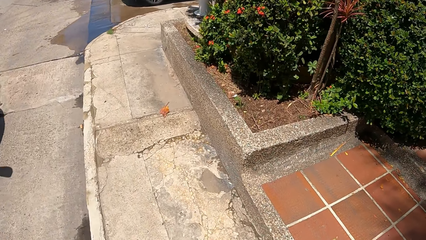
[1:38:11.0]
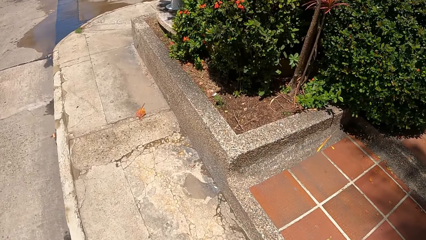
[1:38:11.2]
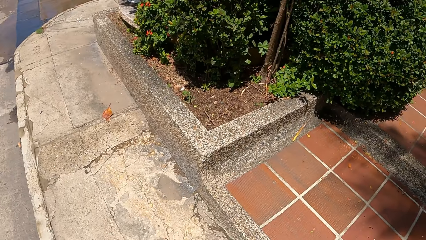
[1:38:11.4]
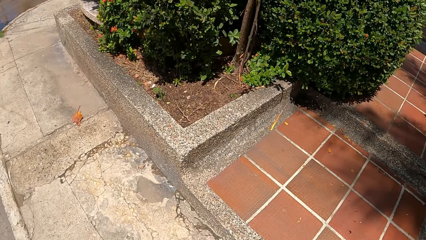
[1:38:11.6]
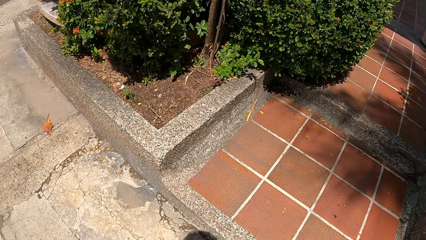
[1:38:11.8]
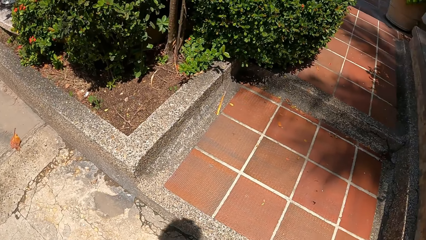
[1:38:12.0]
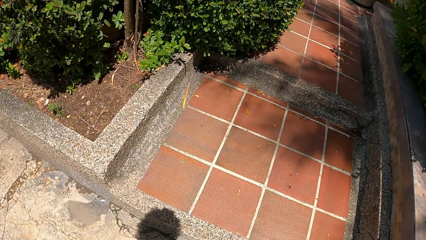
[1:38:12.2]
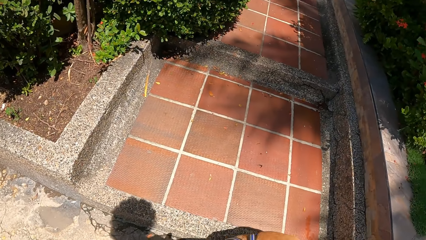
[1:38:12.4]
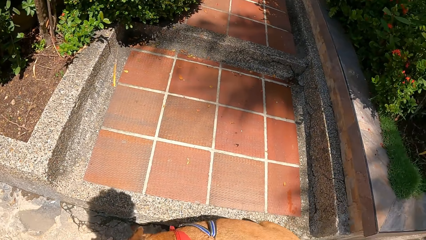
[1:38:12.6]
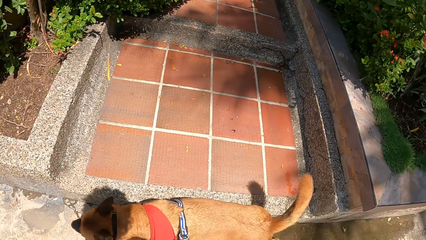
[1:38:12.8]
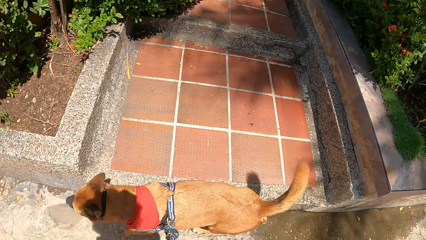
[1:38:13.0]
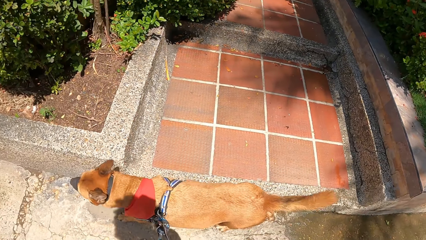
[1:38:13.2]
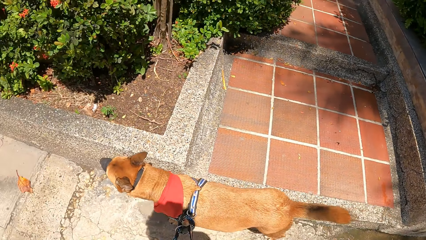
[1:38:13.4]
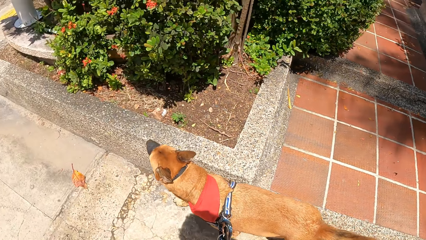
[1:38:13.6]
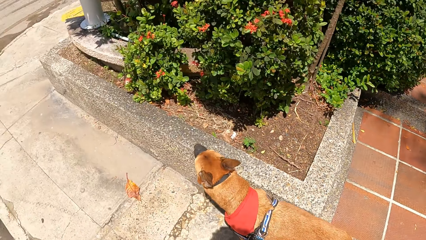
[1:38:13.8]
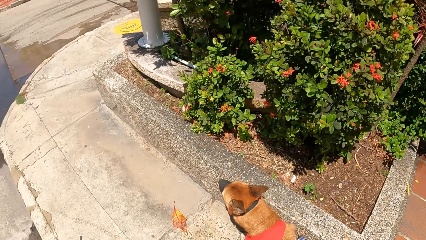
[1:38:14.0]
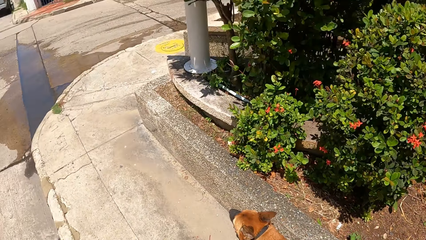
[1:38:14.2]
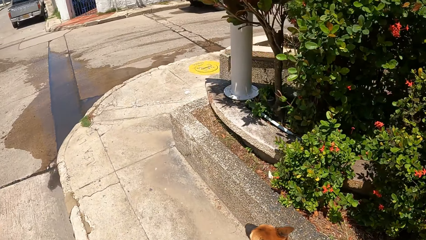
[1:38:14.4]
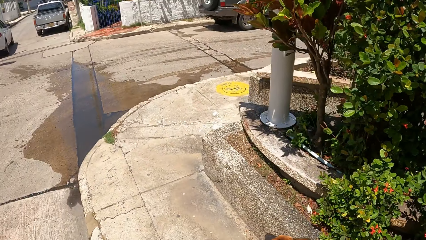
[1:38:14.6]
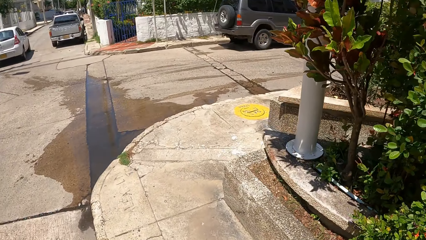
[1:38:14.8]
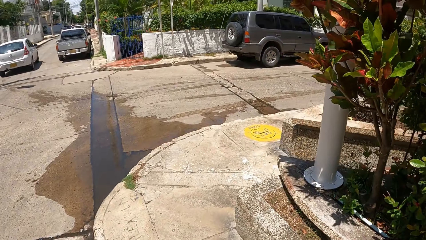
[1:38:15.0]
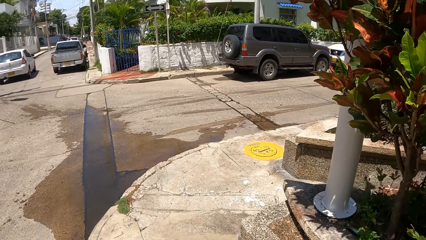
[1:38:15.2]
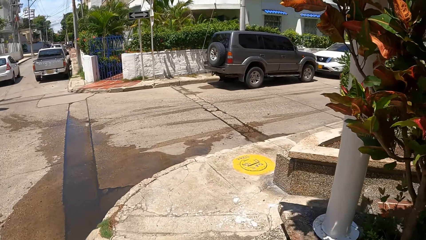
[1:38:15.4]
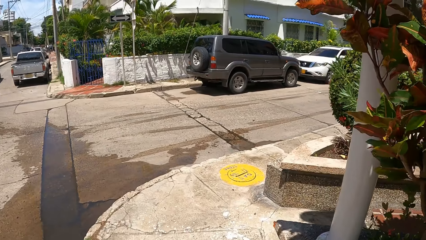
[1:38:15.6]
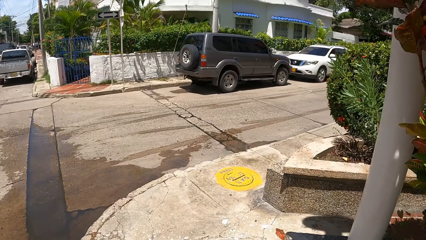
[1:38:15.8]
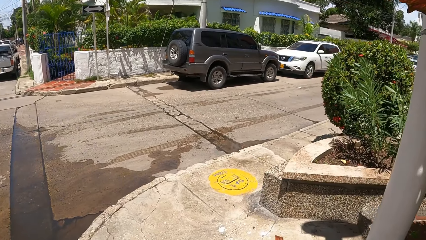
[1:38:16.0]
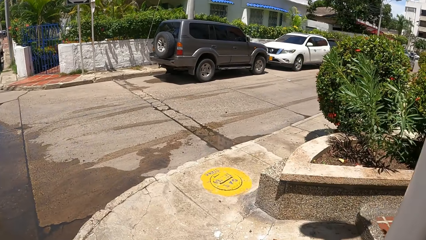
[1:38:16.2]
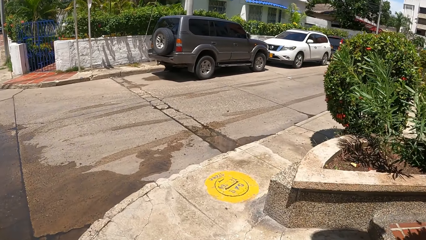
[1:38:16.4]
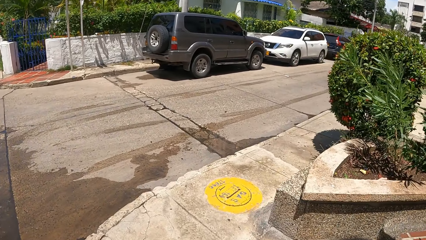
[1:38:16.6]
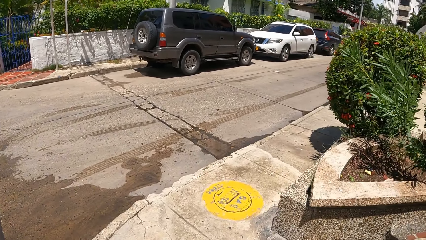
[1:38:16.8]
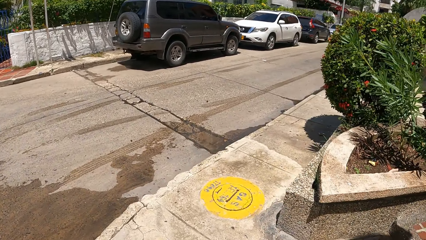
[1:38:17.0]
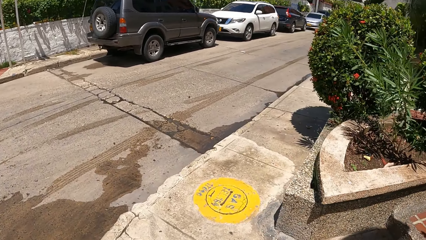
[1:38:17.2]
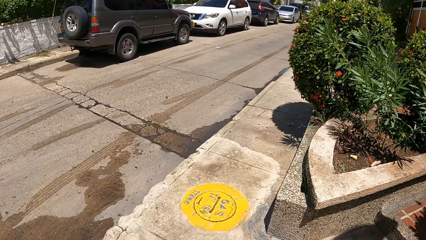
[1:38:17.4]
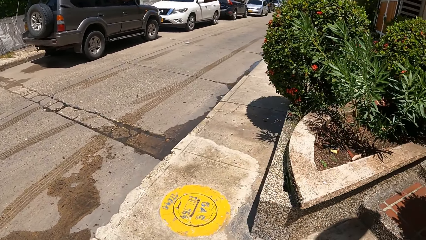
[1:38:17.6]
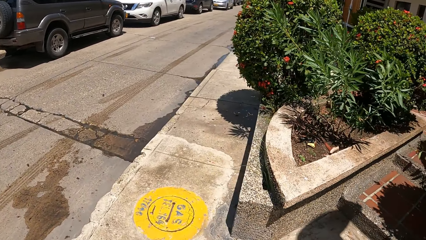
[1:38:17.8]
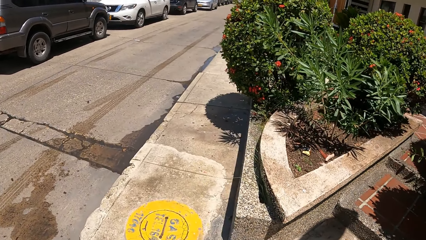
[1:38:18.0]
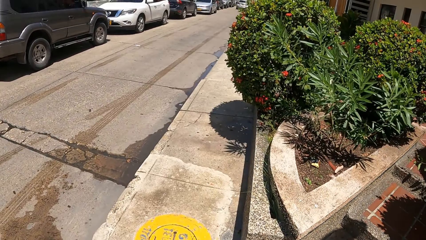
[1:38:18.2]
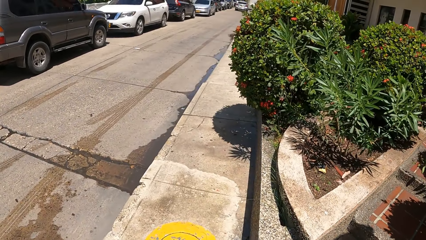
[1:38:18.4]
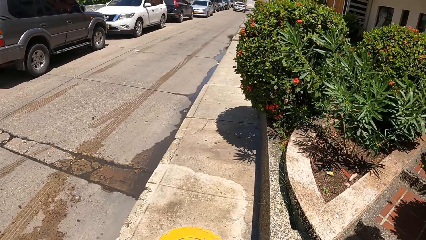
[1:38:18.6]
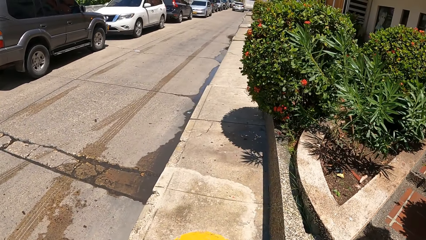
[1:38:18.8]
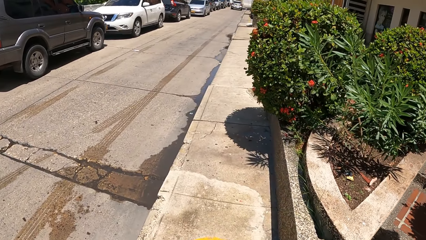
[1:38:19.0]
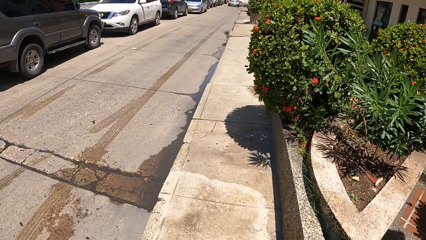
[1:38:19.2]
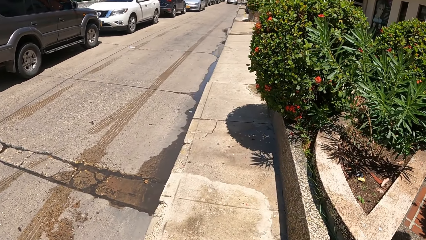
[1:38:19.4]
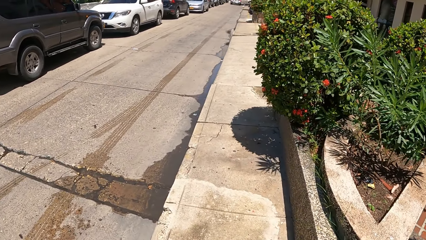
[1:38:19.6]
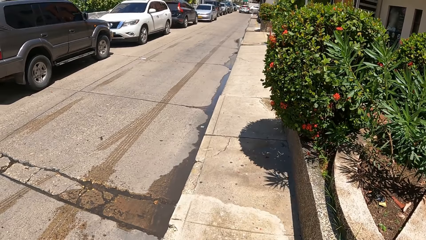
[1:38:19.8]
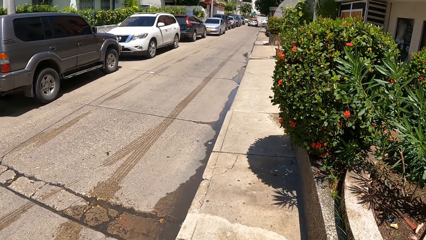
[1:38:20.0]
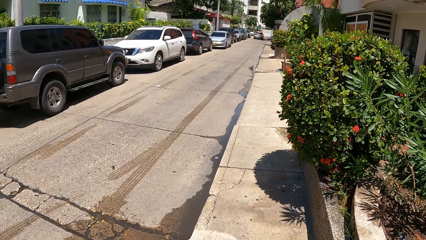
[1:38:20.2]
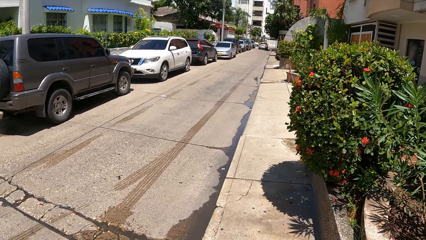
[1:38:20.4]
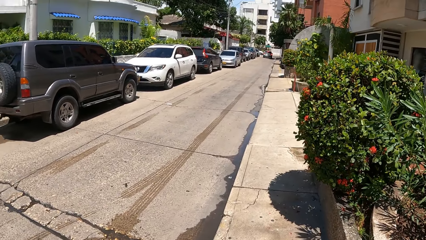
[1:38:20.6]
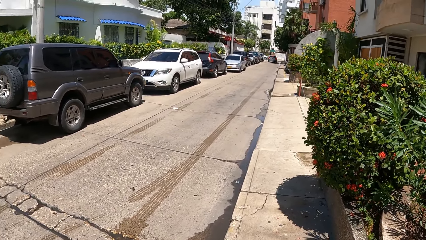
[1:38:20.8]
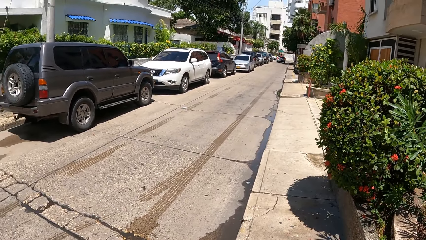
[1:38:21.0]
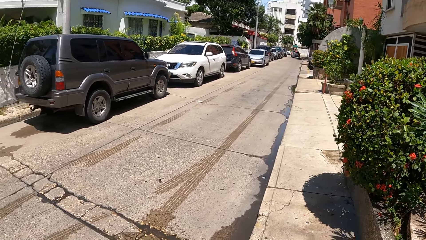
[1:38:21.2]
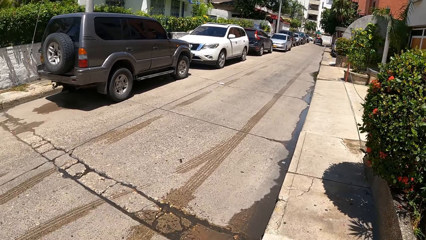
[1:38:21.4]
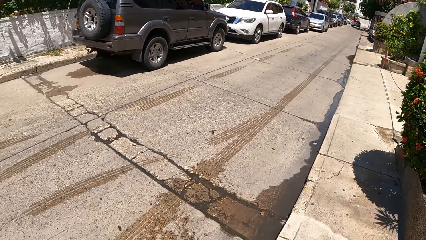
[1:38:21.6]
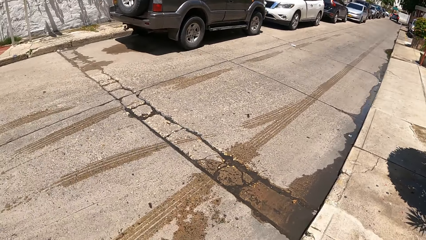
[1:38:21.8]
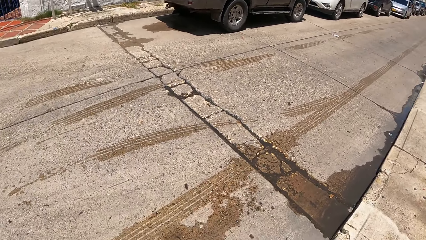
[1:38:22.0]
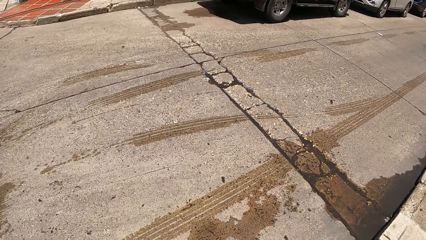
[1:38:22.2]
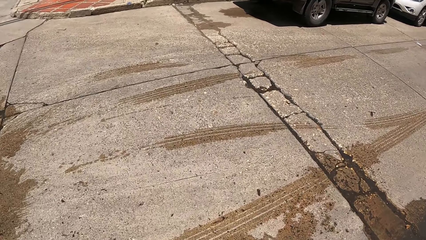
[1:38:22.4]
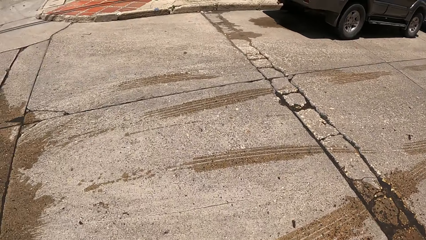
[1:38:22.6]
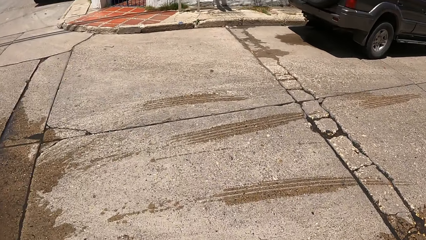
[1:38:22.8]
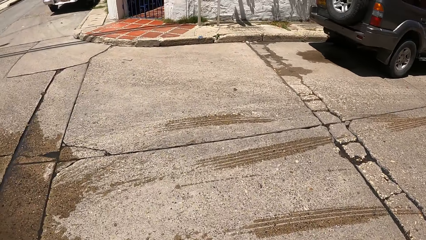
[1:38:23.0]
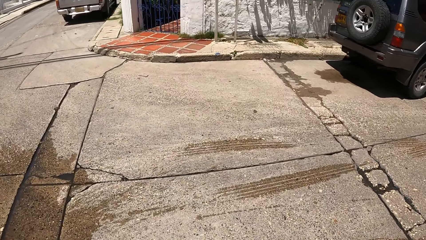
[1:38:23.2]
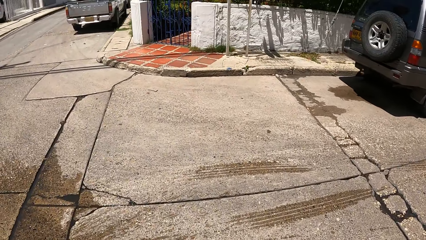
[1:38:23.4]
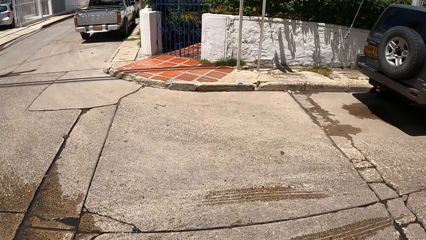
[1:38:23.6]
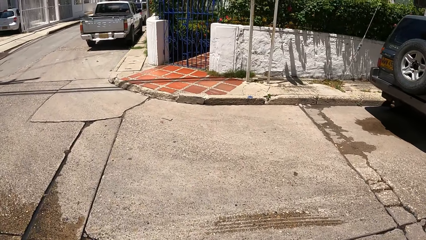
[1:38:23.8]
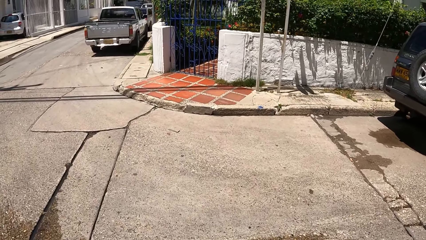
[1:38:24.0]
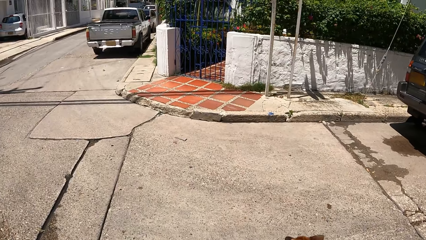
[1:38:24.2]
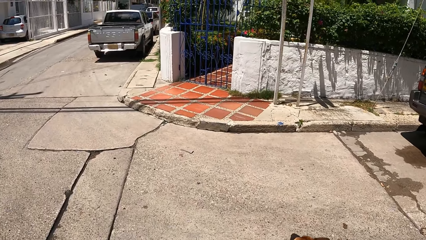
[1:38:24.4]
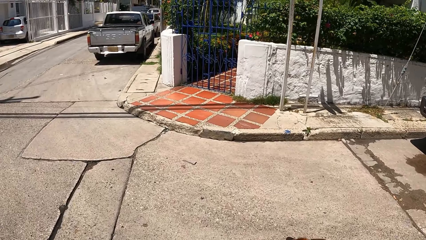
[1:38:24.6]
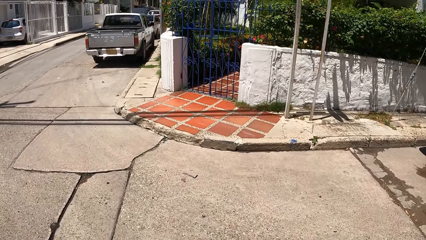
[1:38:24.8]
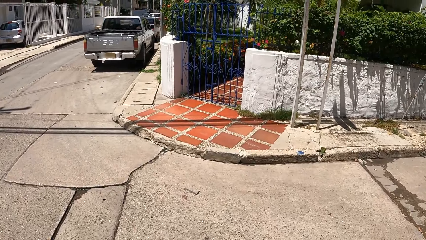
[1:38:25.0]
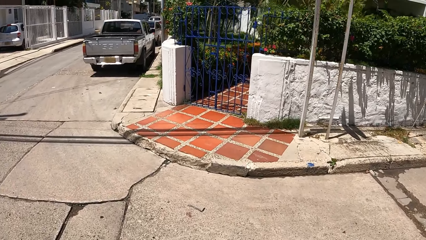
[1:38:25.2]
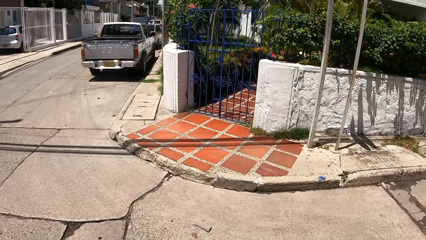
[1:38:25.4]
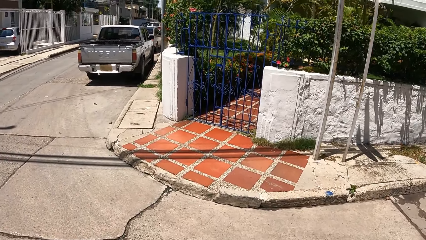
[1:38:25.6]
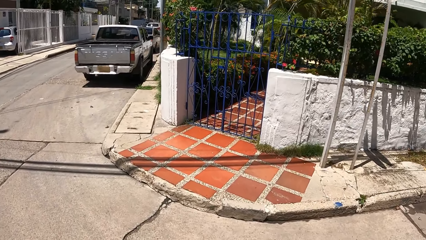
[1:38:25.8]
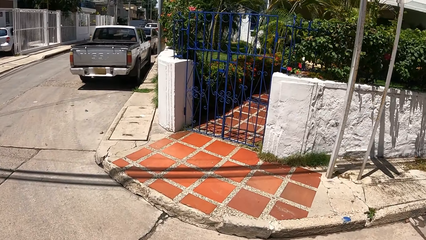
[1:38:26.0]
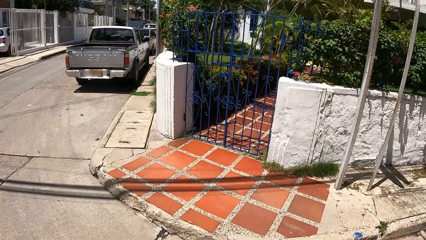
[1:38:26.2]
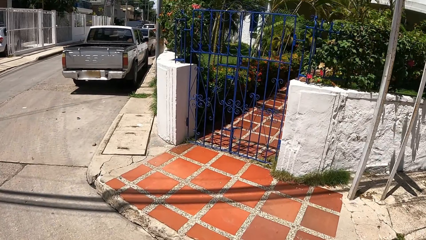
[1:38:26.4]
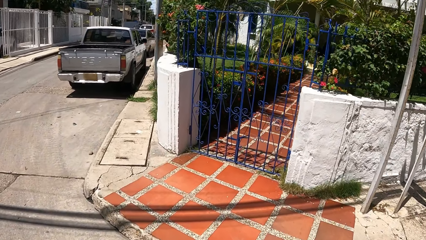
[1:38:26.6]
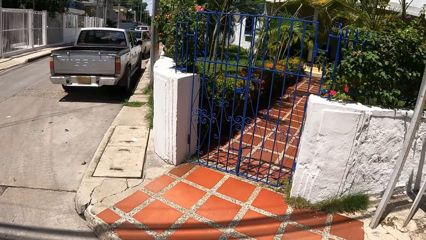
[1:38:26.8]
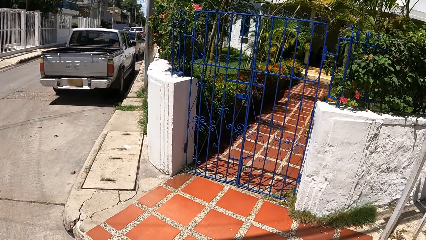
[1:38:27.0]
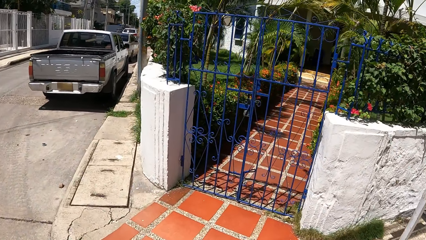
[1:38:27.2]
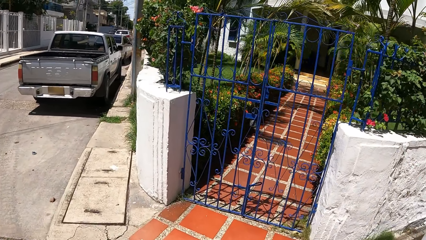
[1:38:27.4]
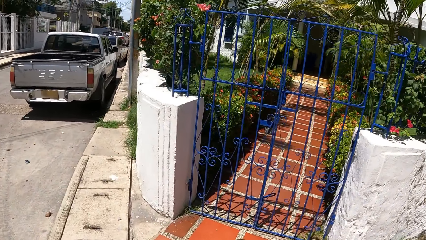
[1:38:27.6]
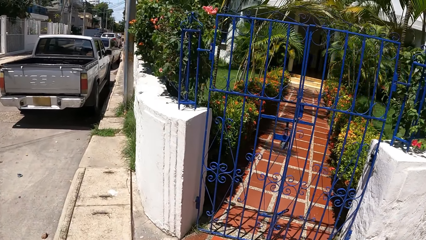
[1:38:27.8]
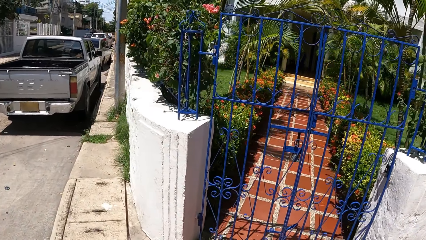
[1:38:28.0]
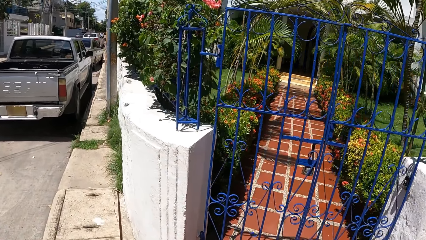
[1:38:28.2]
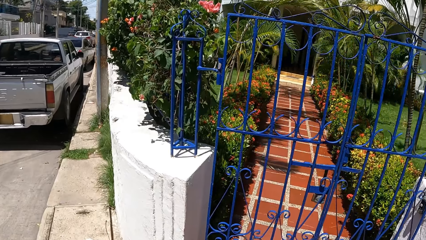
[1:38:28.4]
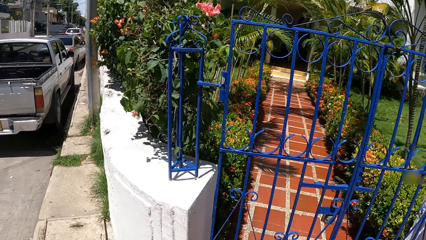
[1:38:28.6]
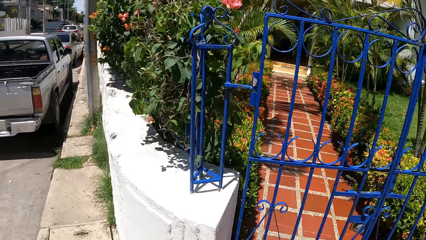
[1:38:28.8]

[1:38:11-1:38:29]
The camera wearer looks around. They walk the dog. They look around. They walk the dog.
